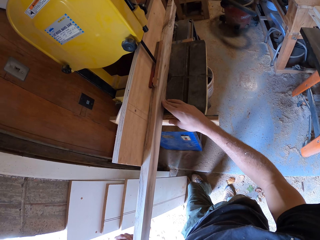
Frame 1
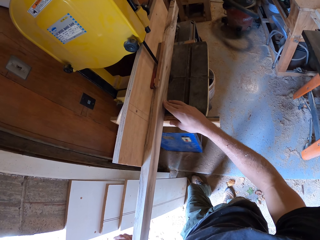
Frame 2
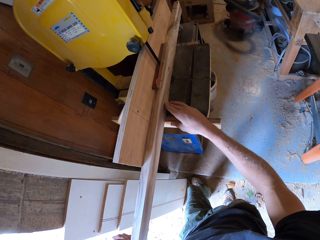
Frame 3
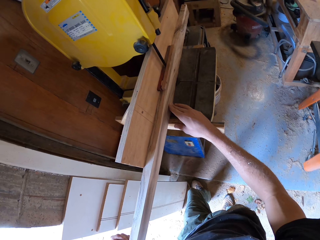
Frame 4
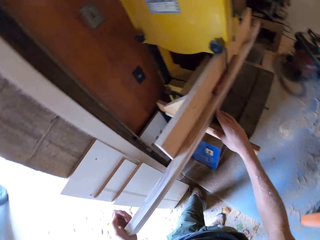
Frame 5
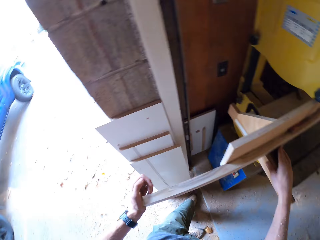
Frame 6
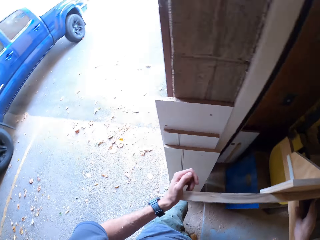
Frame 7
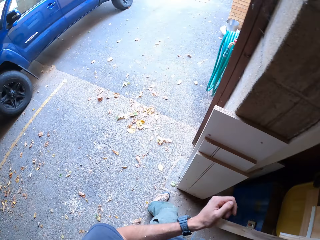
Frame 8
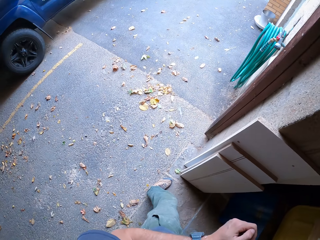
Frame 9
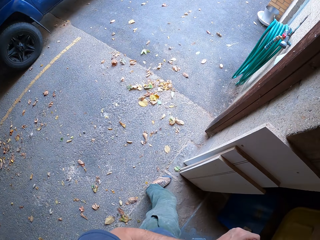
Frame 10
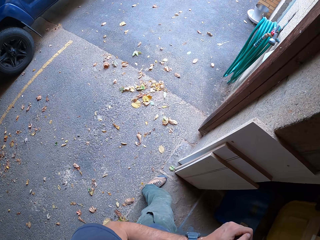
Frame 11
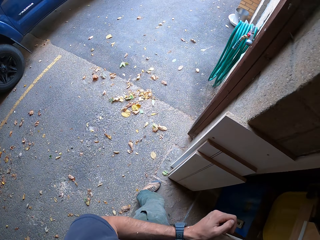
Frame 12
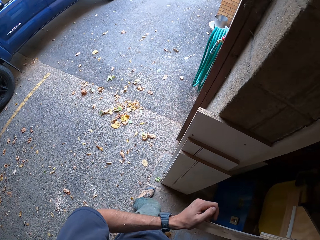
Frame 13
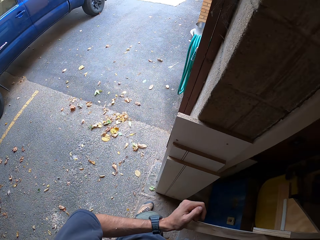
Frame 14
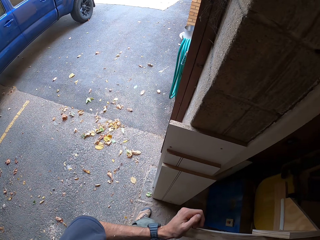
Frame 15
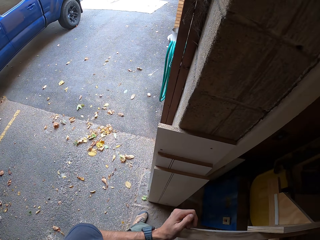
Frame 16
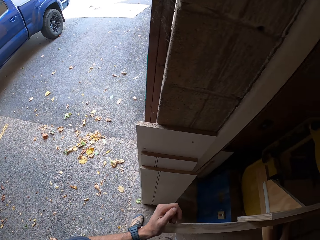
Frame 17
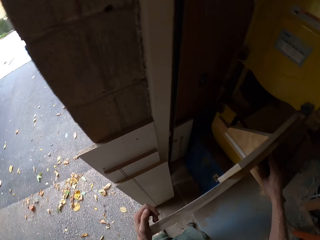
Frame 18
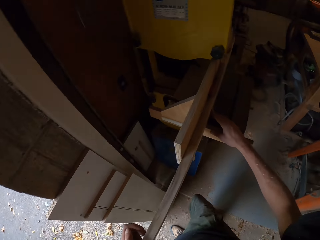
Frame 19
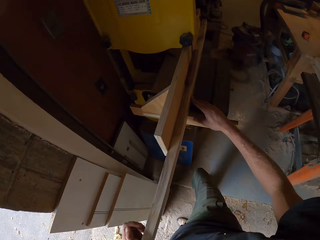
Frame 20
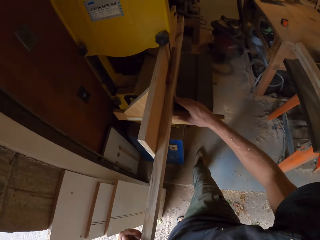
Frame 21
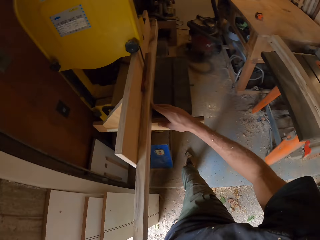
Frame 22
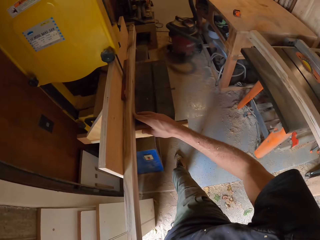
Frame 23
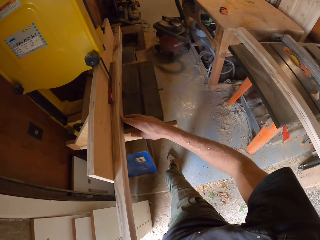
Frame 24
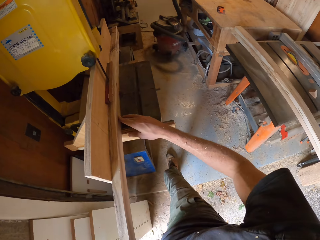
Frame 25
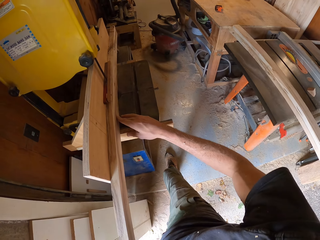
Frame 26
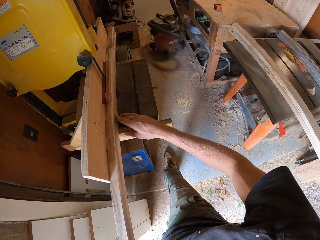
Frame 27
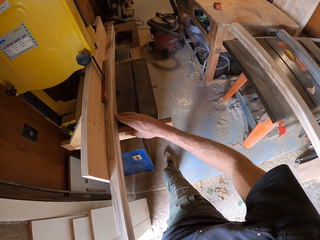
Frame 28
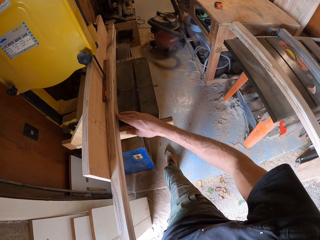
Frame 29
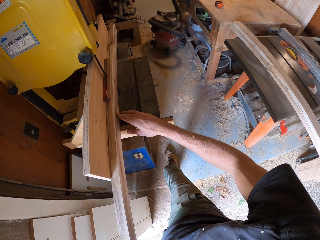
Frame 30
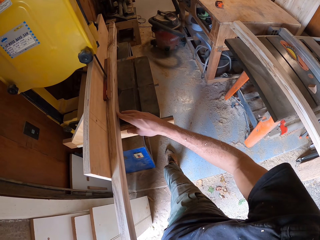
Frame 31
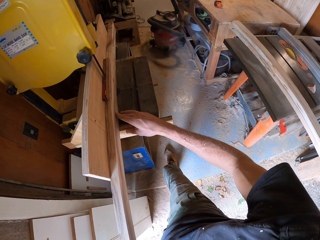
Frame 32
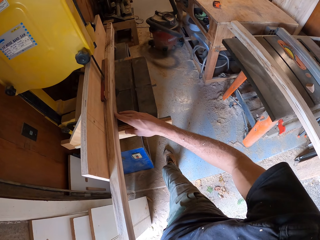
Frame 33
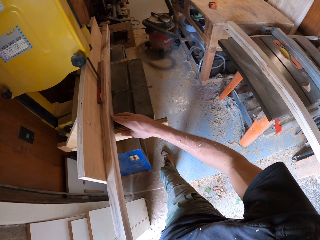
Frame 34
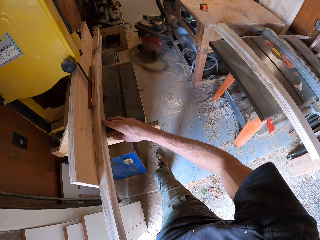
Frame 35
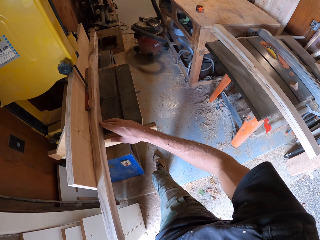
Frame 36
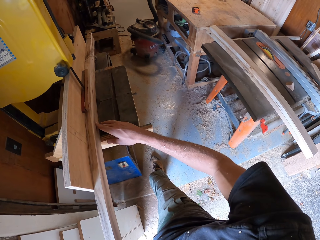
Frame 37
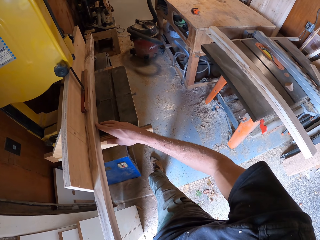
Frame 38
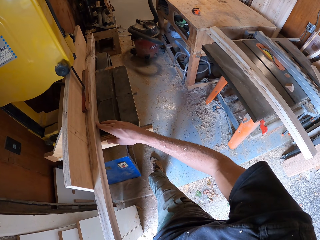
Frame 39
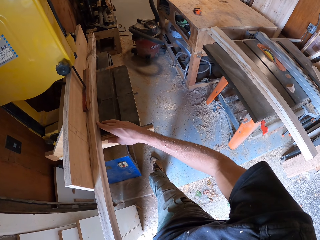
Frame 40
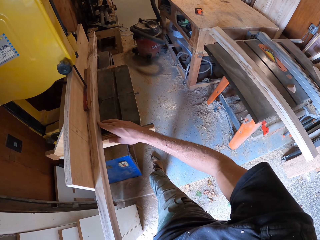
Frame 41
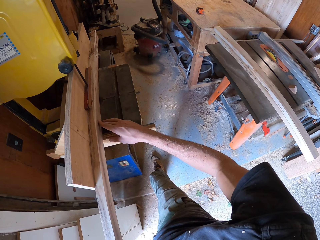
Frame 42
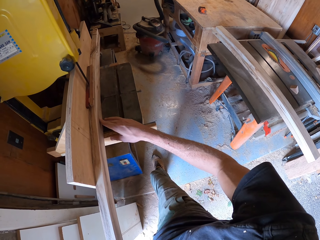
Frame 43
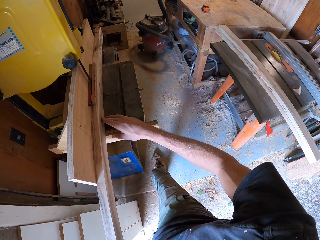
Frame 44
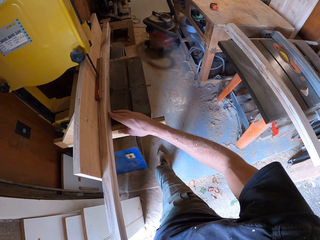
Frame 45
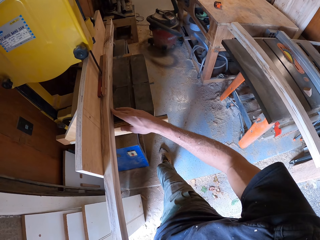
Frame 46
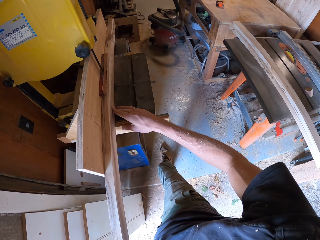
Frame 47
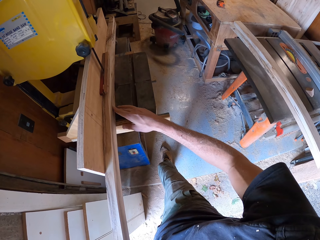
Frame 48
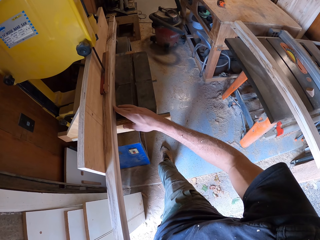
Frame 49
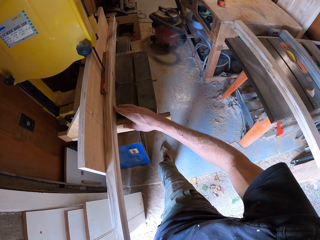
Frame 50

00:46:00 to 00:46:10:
The camera wearer spits on the ground.

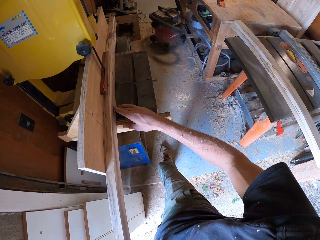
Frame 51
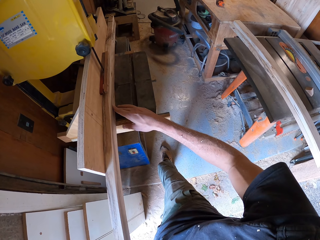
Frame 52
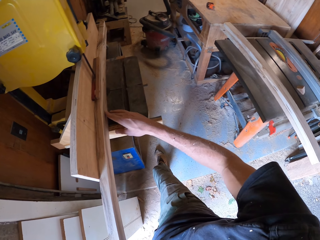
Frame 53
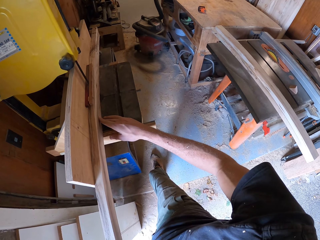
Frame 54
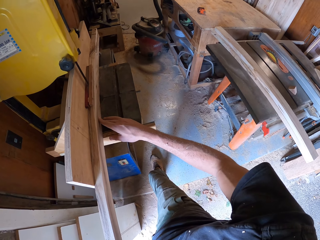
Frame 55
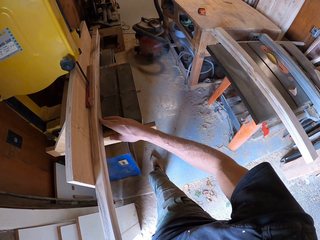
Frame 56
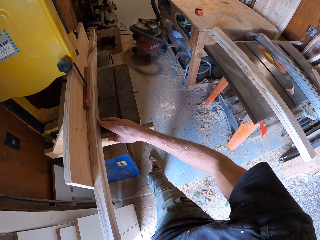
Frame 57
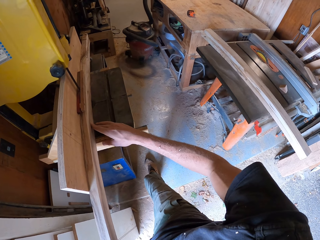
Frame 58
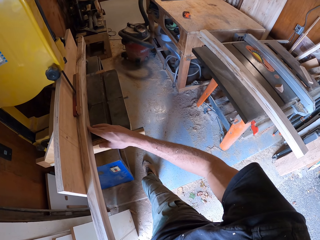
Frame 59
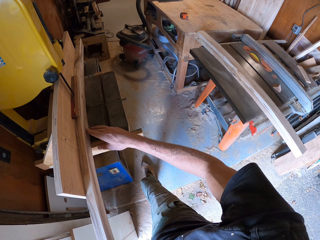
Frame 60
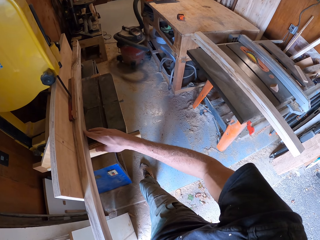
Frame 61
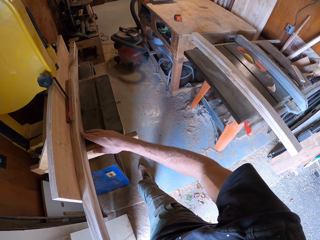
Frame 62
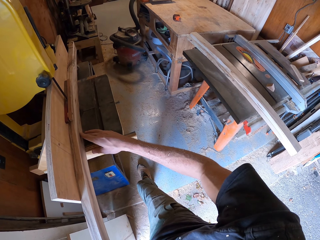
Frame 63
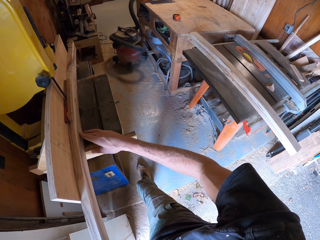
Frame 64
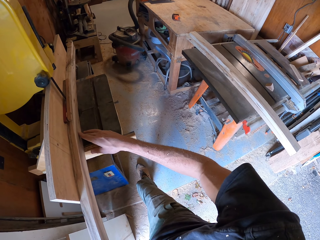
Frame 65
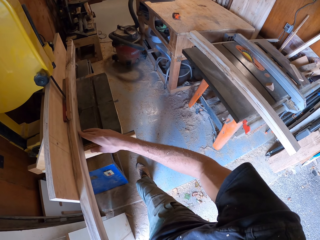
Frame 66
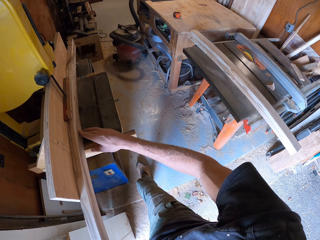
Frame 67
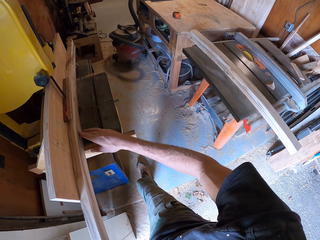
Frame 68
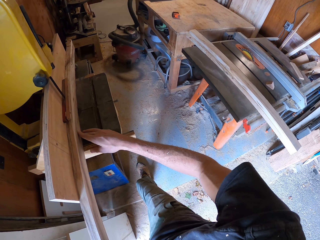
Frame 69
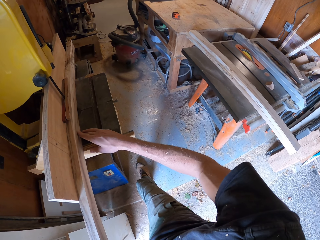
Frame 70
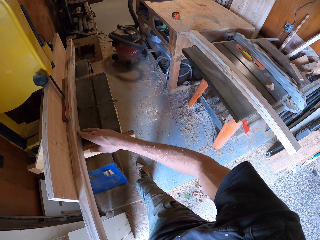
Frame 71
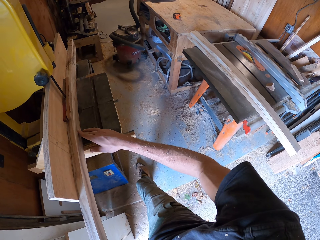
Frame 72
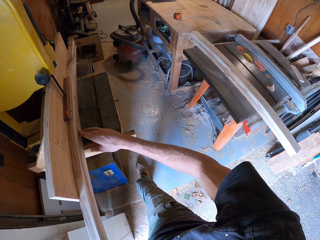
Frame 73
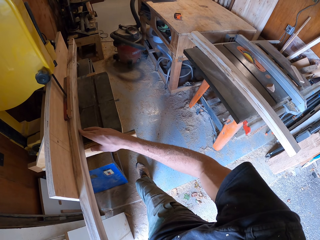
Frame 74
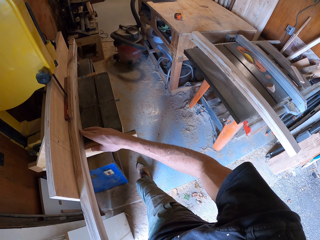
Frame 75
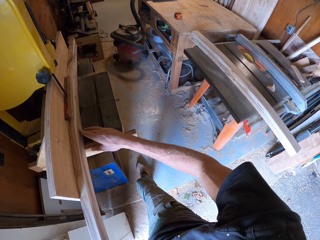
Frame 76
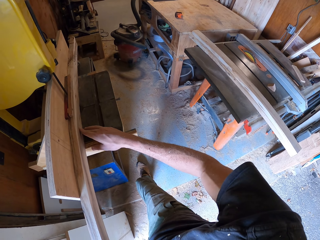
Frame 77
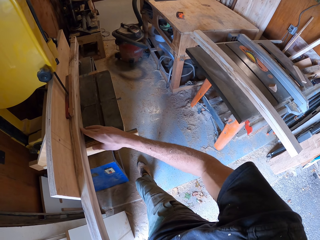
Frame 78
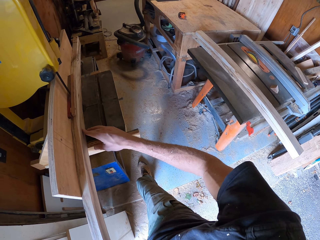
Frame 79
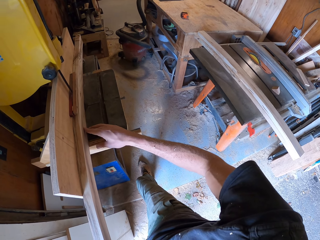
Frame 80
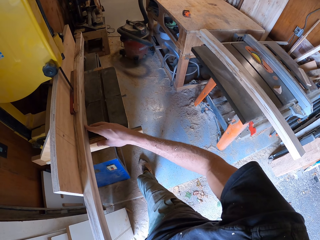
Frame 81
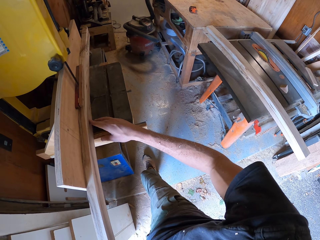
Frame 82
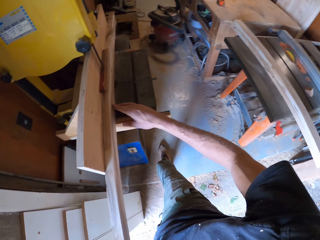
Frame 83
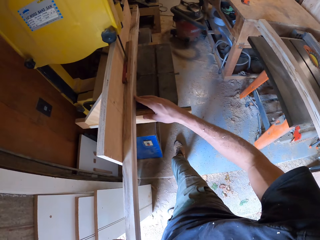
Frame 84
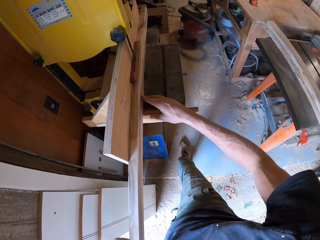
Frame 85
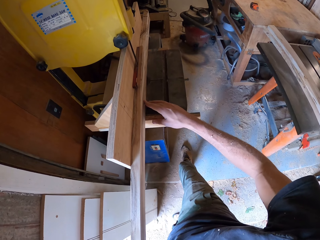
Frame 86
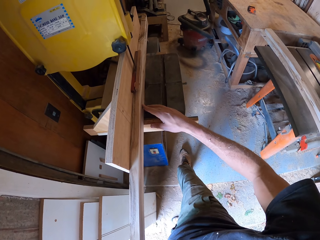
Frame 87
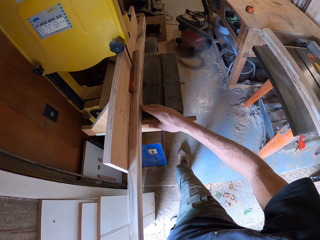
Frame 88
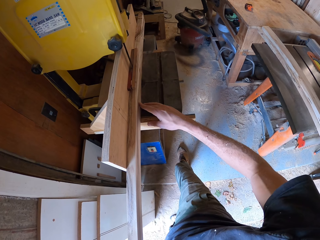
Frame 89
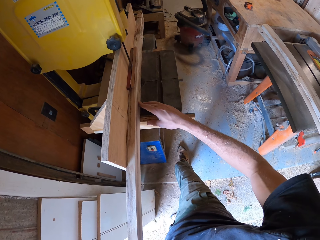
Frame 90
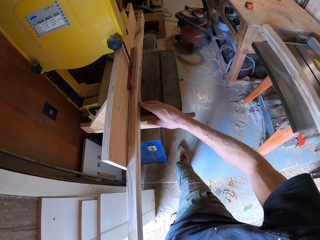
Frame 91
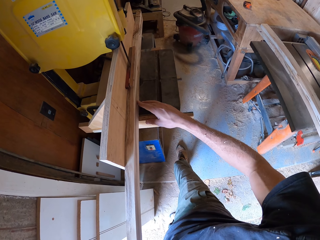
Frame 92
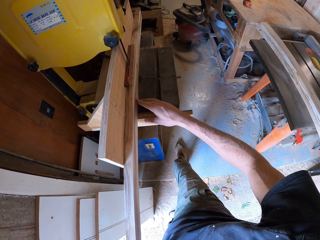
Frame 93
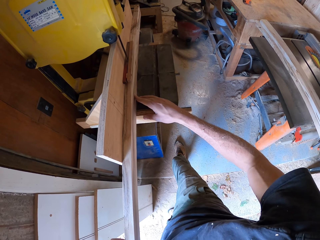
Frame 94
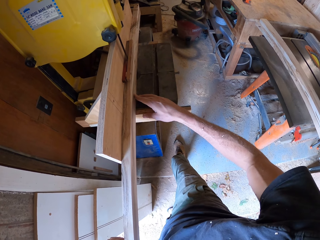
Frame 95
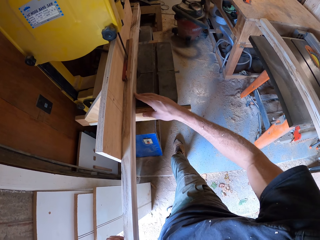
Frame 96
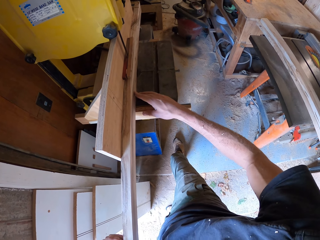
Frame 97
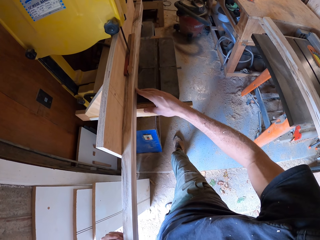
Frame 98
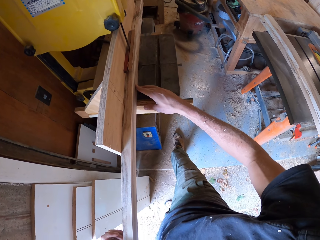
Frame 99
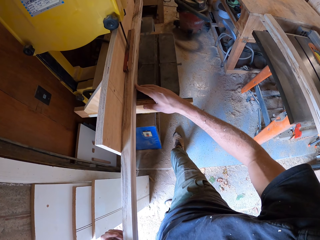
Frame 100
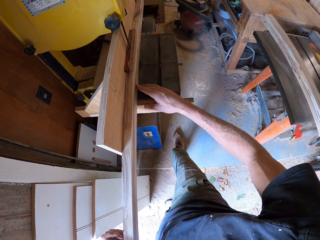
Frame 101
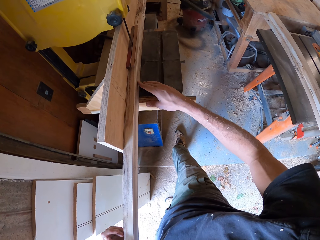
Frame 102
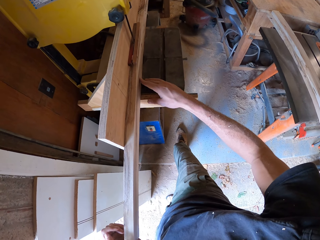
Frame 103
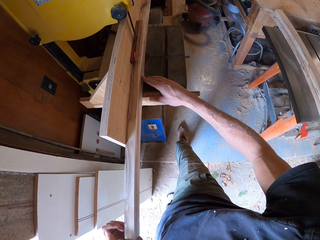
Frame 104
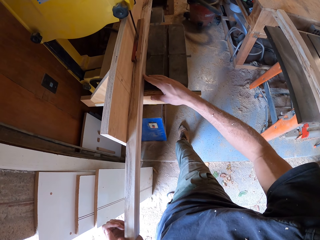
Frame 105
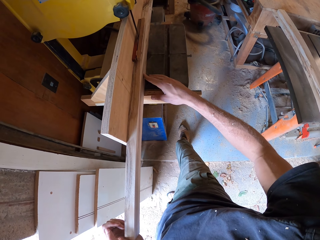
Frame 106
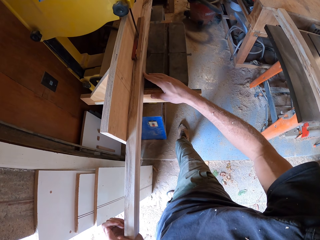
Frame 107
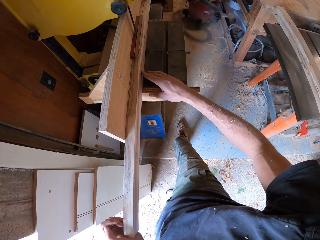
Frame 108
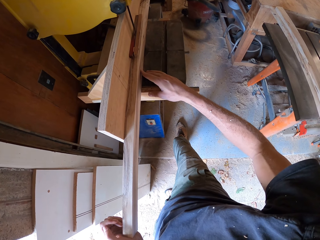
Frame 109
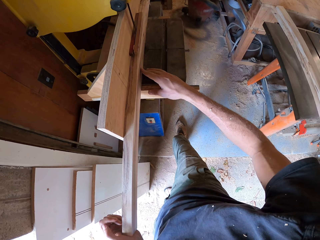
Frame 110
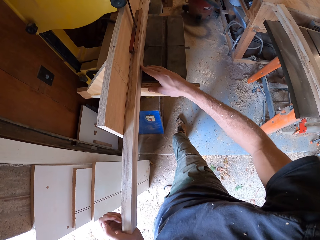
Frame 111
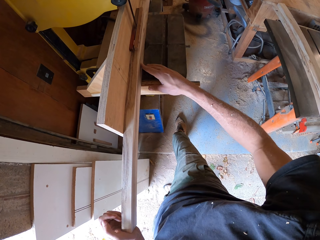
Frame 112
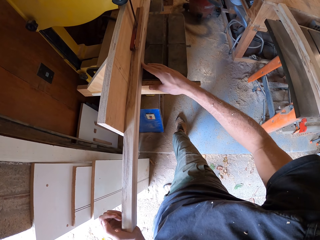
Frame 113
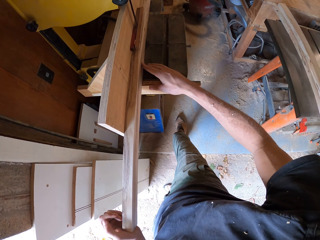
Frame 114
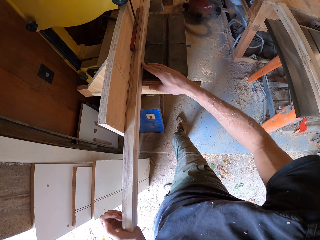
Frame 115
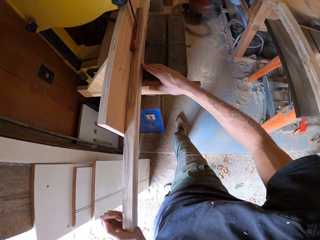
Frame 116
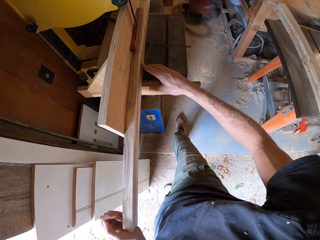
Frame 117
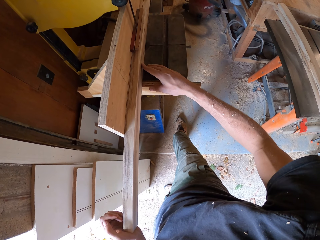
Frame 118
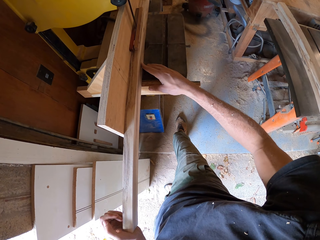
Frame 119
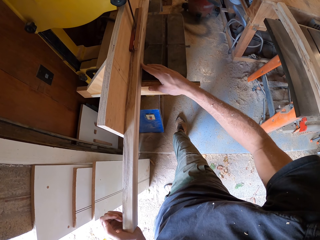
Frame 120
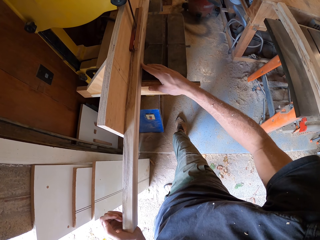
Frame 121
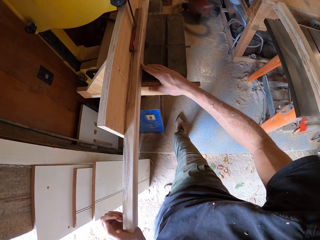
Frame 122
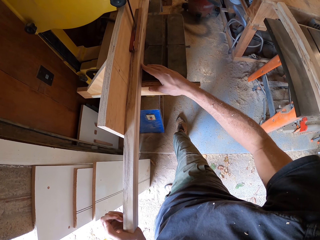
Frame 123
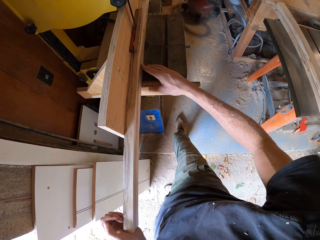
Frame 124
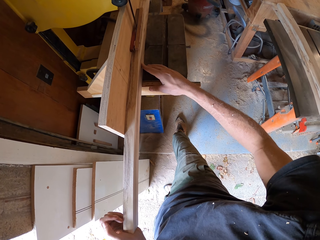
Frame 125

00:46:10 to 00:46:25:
The camera wearer hits their feet on the ground repeatedly.
